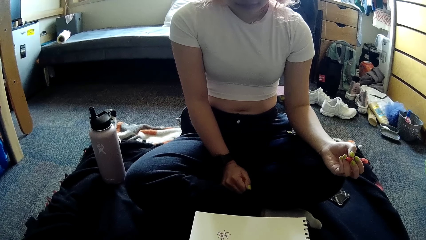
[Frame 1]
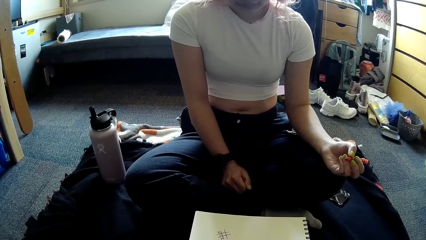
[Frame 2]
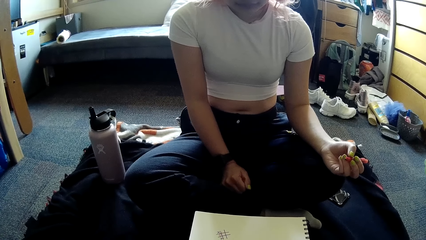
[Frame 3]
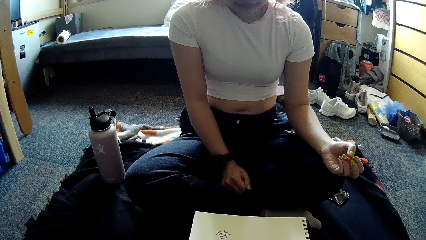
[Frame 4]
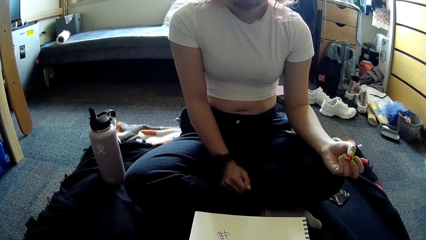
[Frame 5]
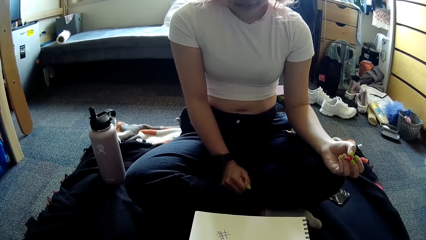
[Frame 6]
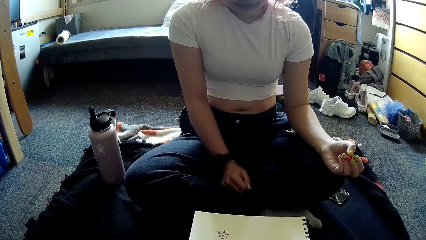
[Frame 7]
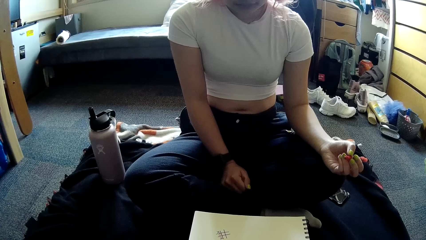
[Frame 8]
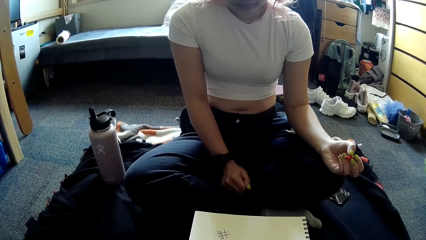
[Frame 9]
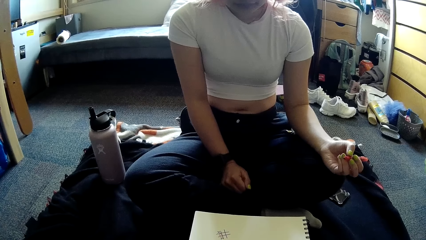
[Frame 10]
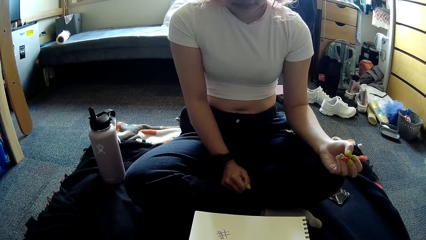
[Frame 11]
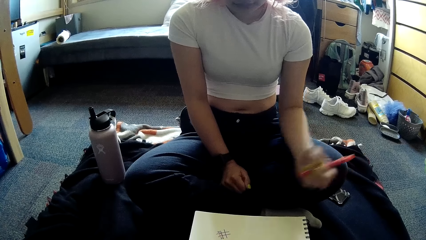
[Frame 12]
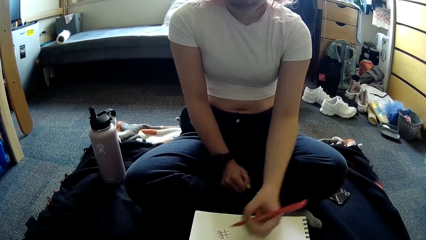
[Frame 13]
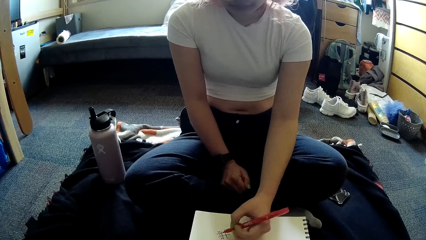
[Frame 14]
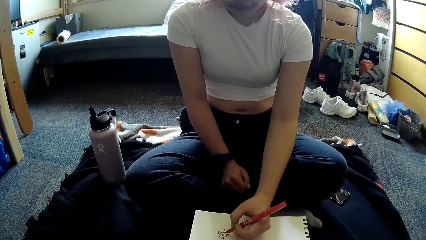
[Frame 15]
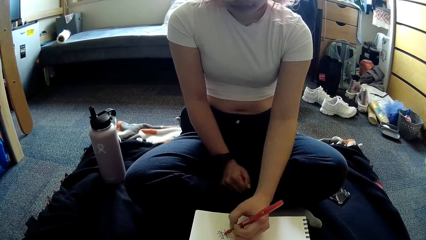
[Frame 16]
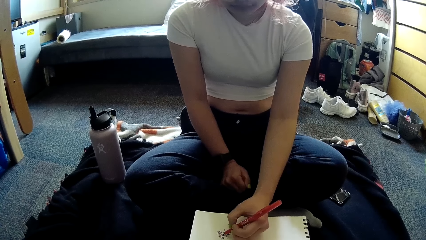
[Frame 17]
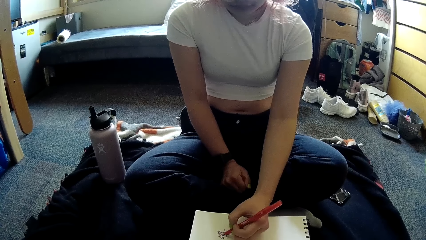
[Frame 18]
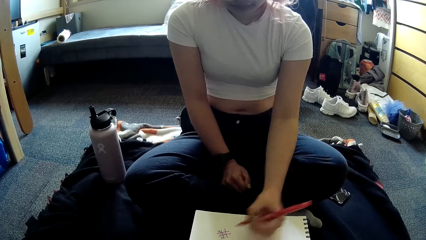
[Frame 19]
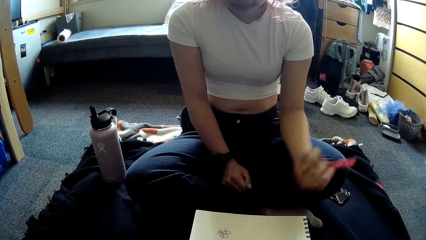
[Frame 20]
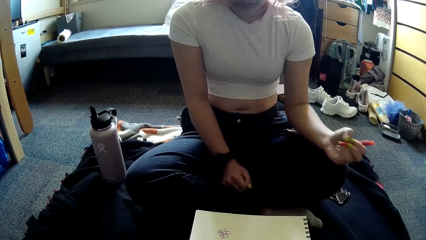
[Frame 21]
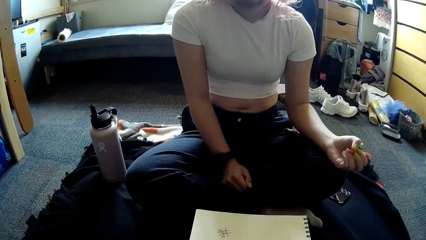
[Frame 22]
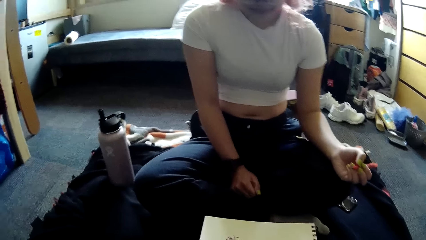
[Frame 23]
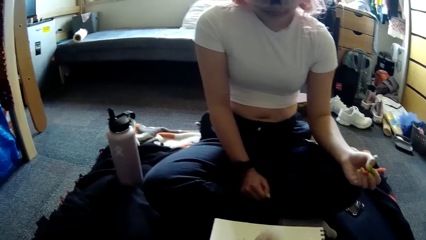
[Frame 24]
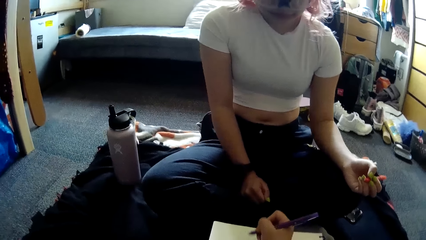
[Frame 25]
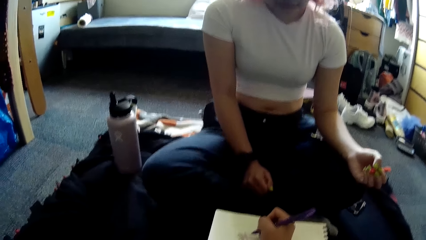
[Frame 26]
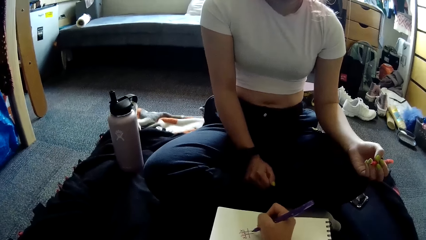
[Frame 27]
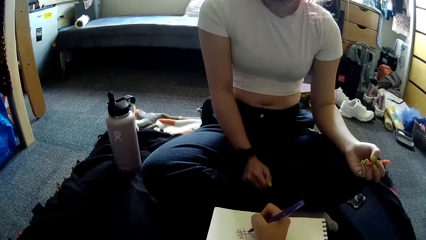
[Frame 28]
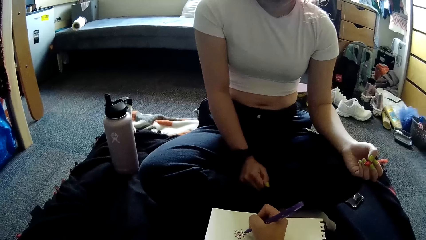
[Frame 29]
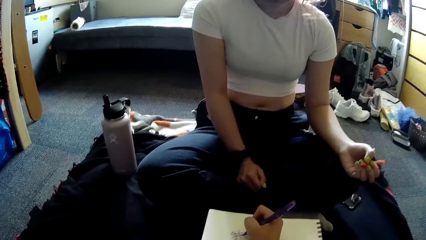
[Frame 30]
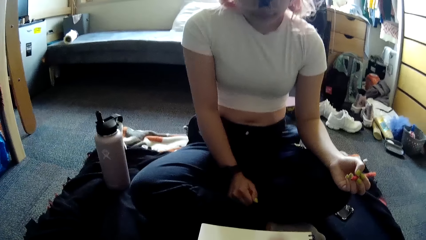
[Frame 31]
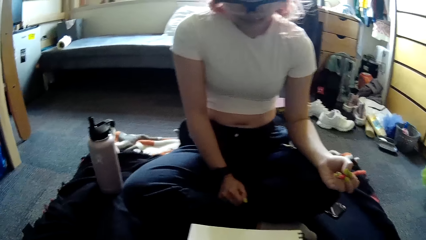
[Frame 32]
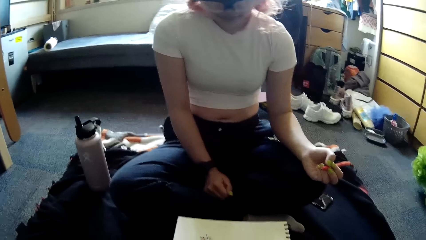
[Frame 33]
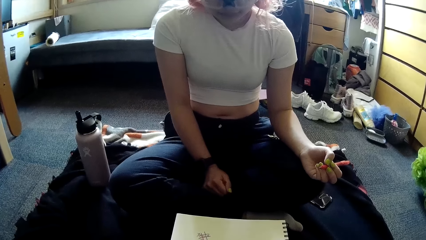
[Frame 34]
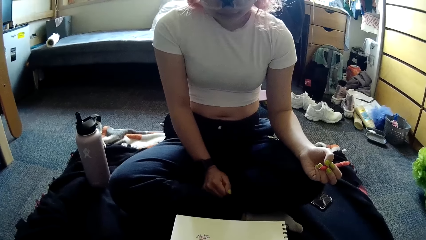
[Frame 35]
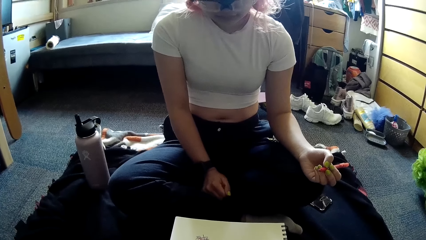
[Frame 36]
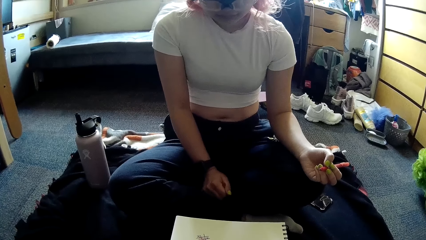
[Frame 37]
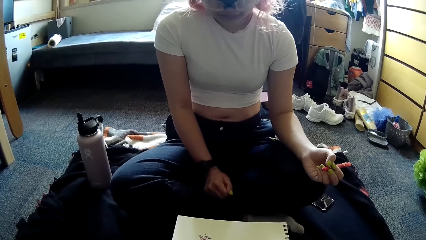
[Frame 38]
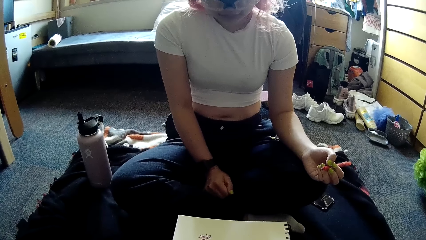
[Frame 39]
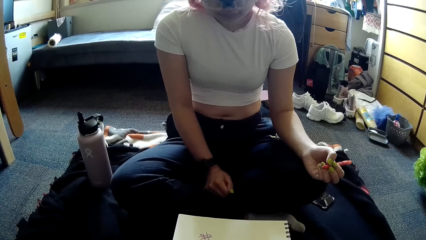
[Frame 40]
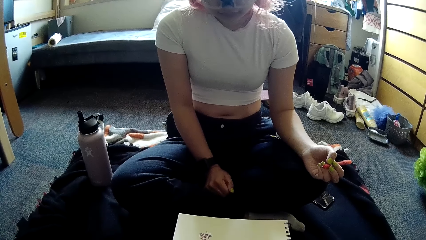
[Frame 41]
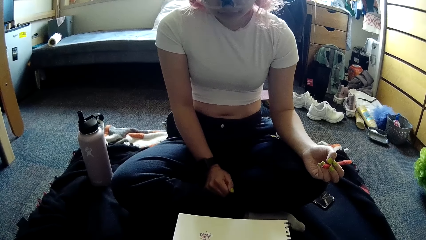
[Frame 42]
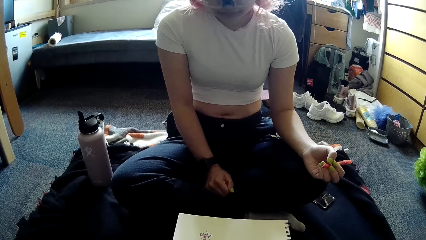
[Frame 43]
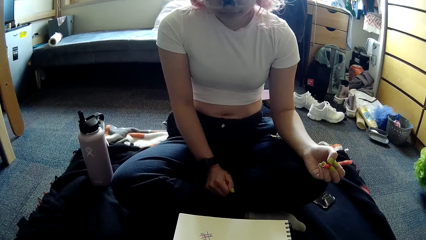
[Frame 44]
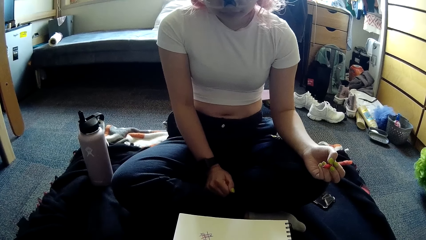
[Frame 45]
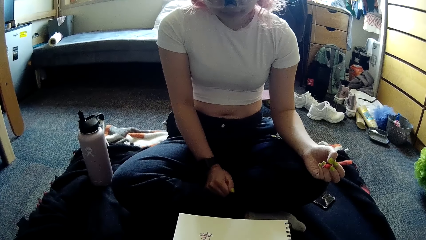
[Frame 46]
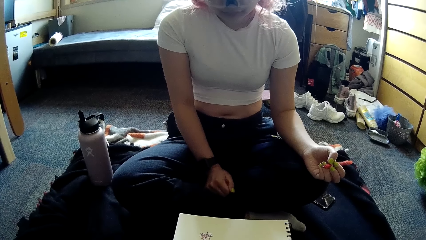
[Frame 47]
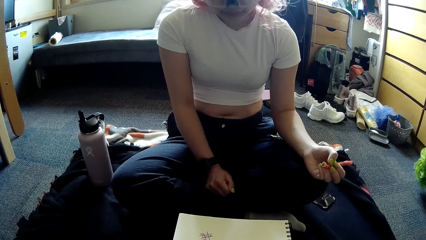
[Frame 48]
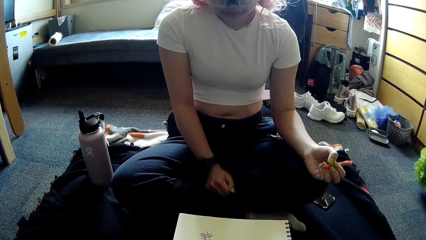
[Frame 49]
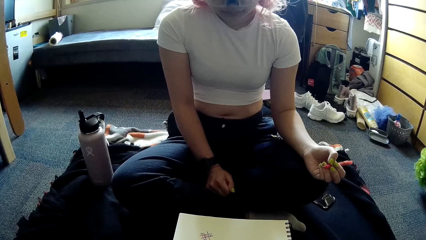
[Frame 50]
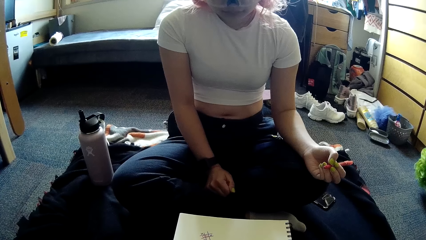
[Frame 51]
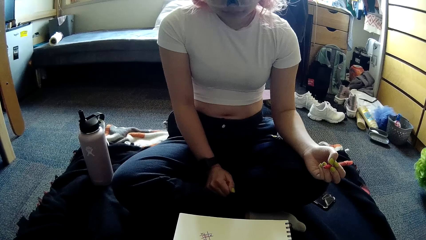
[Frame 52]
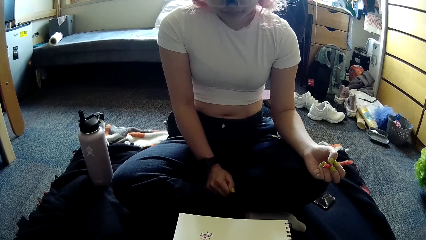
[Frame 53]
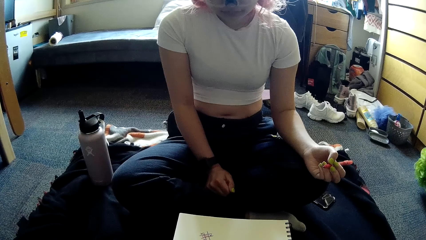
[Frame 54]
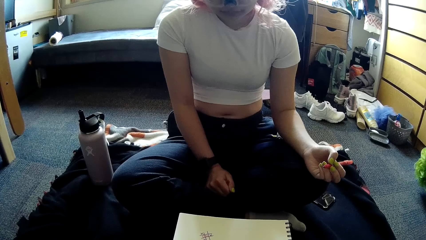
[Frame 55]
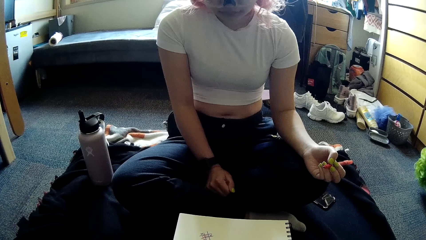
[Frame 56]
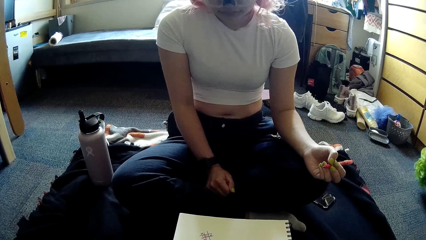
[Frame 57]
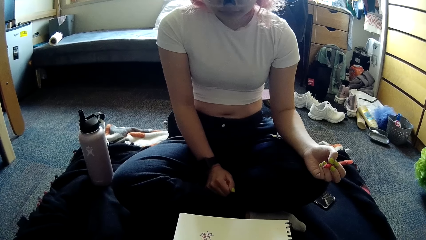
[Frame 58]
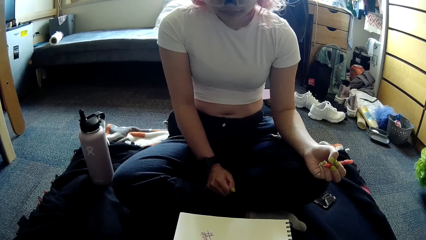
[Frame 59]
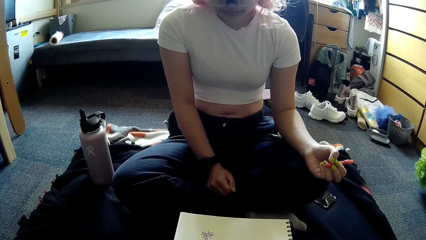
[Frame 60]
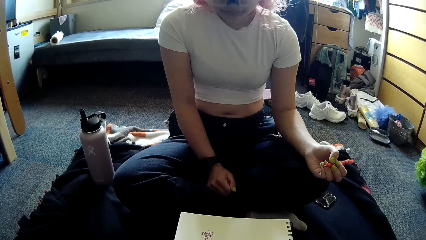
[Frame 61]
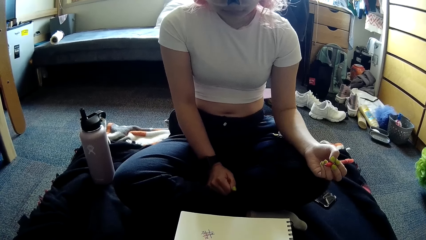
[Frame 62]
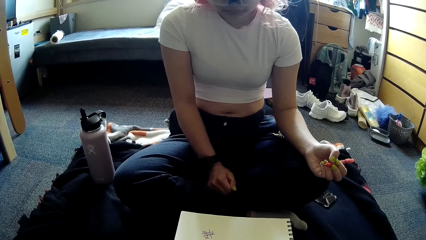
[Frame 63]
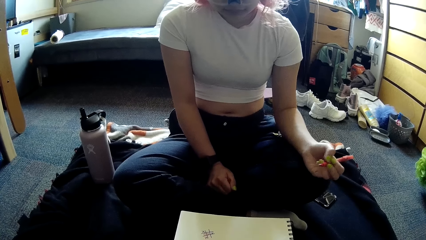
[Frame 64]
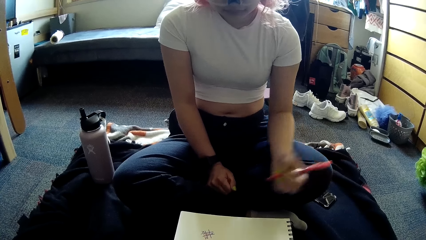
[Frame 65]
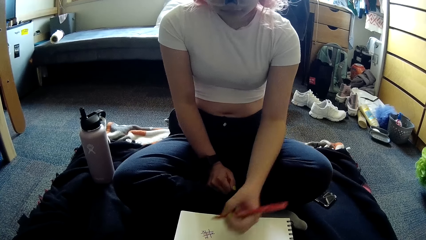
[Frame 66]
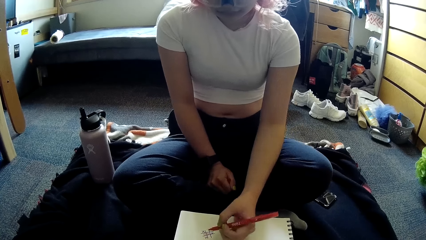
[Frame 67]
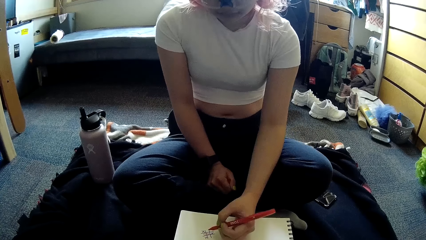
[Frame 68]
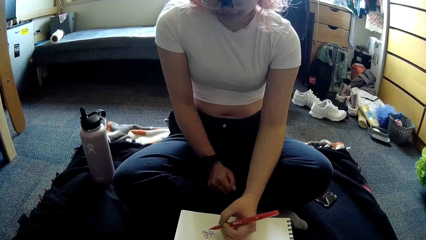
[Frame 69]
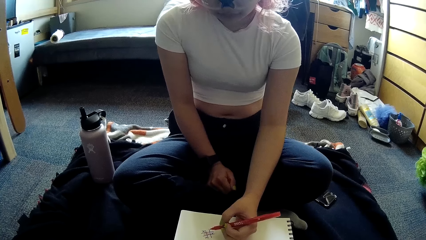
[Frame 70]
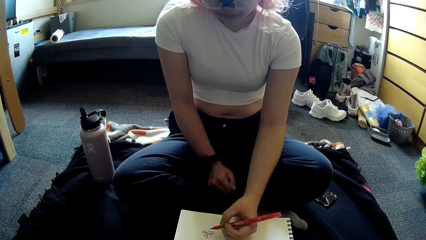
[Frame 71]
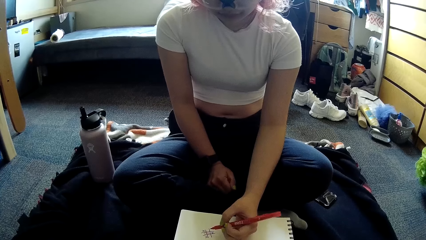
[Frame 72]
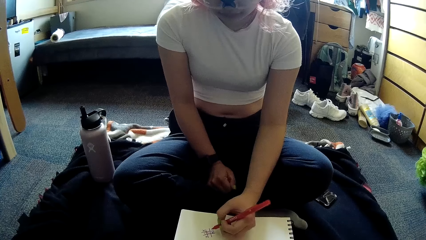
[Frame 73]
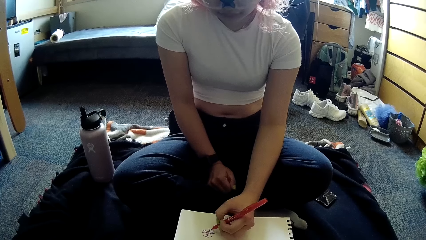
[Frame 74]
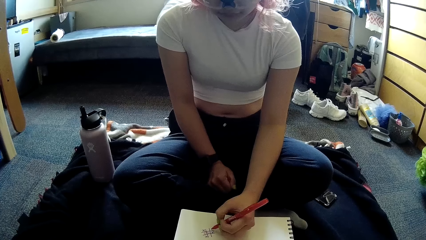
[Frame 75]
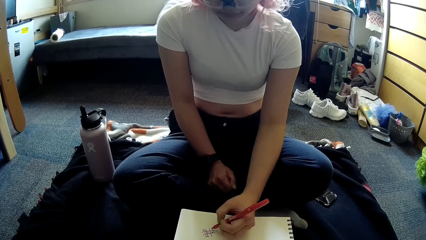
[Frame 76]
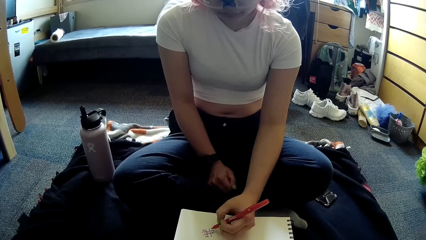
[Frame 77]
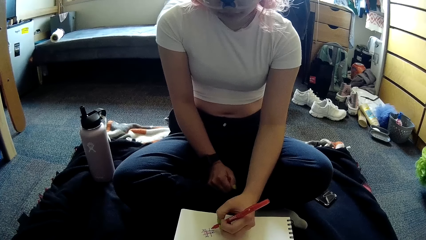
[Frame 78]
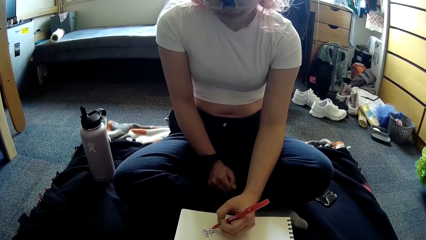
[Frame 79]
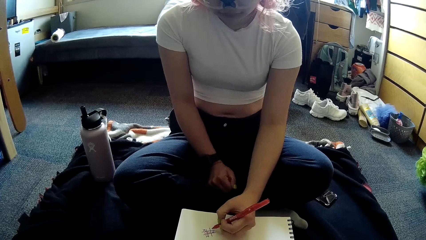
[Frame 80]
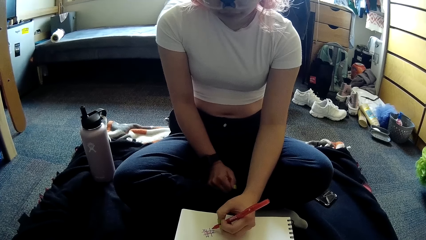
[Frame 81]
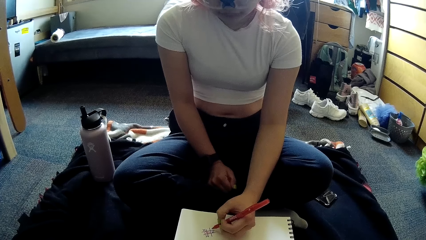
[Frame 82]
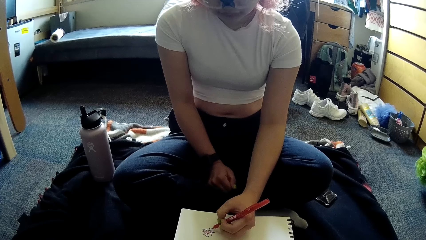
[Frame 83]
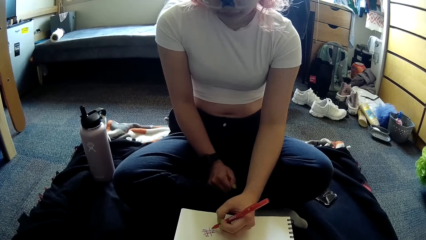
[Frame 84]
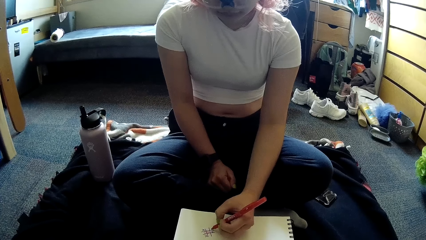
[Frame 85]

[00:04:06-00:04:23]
The woman plays the paper game with the pen in her left hand on the jotter. The woman draws on the book. The camera wearer plays the paper game with the pen in her right hand on the jotter. She draws on the book. The woman plays the paper game with the pen in her left hand on the jotter.
